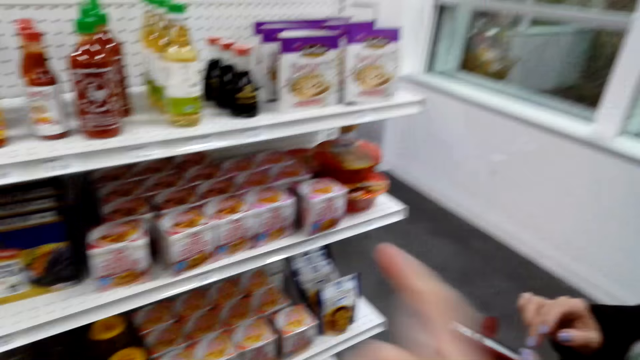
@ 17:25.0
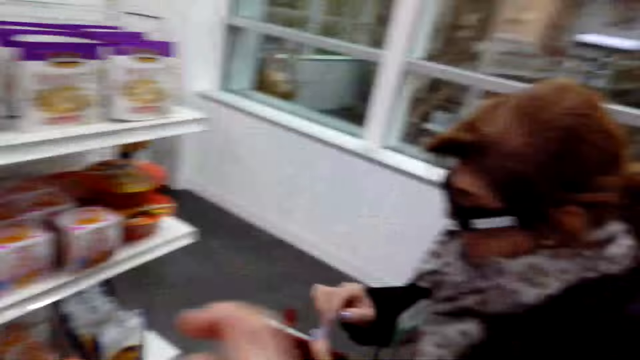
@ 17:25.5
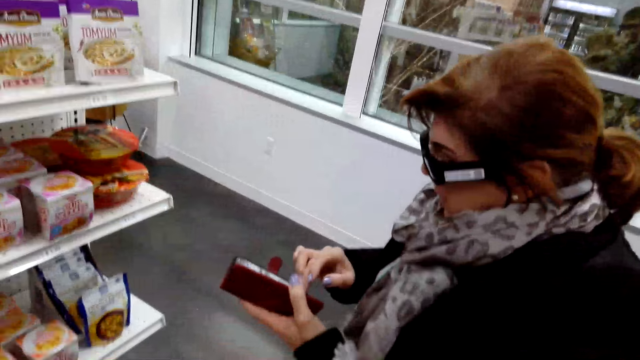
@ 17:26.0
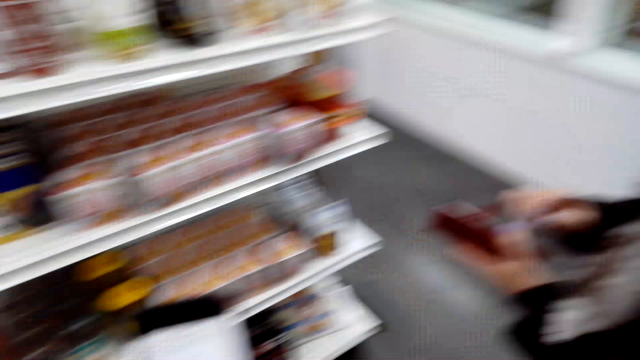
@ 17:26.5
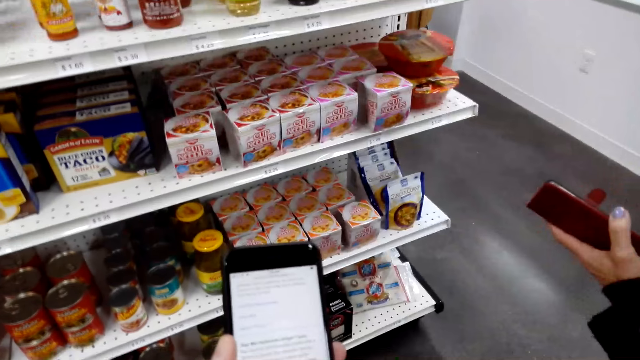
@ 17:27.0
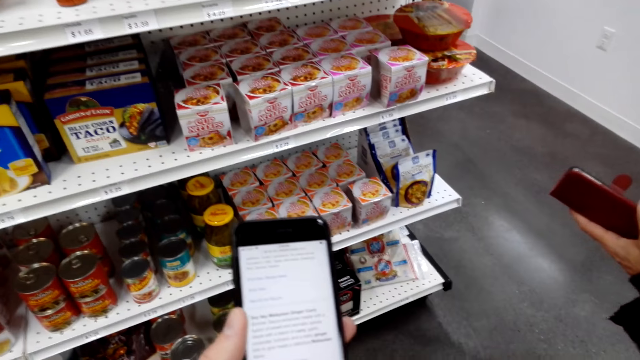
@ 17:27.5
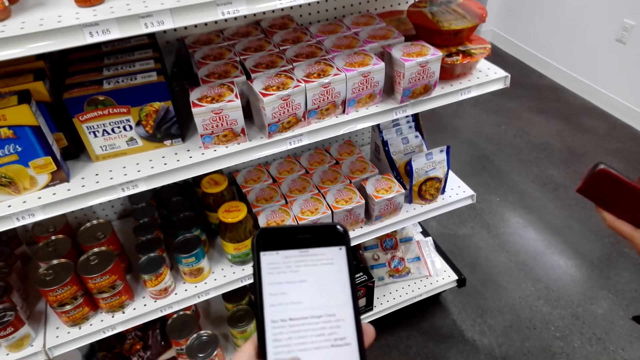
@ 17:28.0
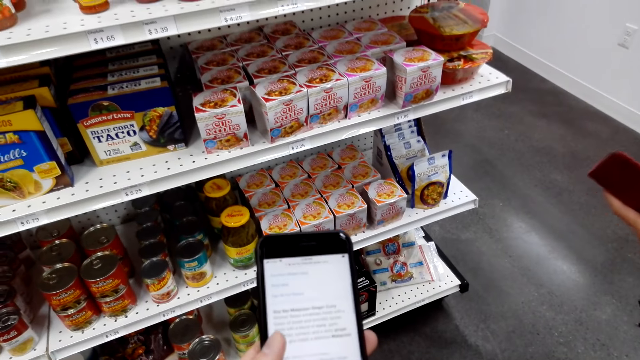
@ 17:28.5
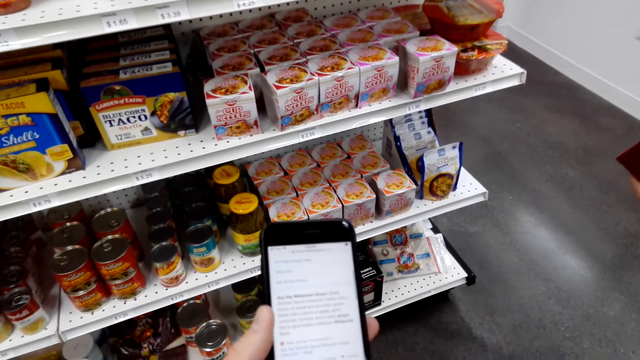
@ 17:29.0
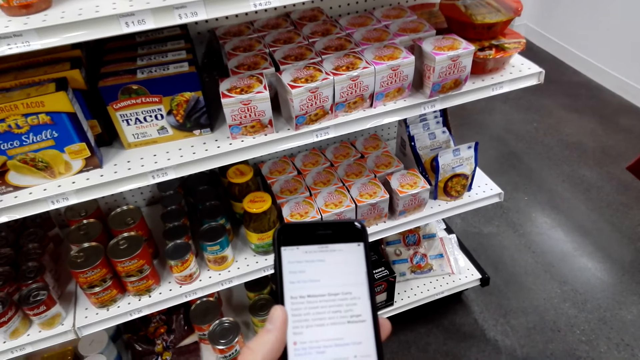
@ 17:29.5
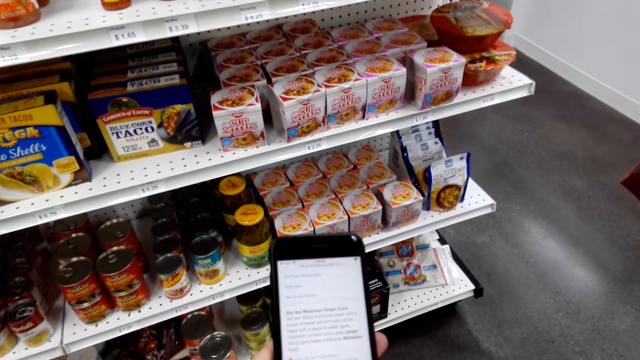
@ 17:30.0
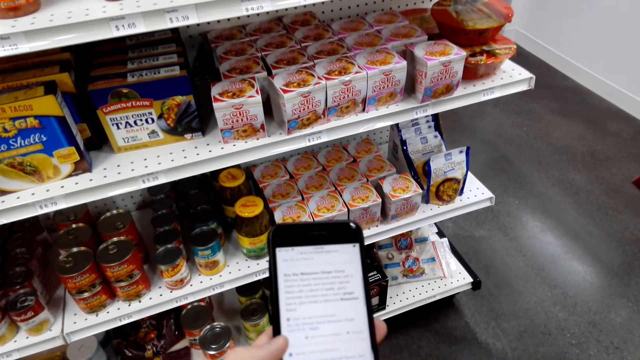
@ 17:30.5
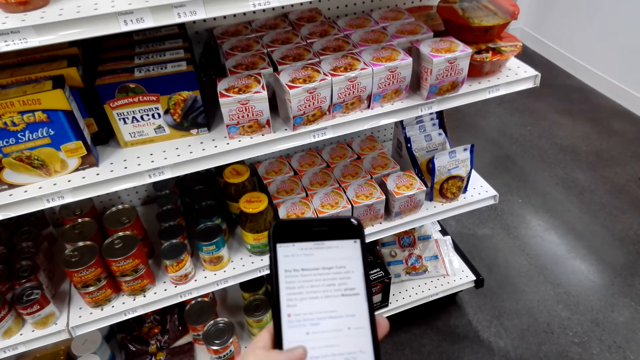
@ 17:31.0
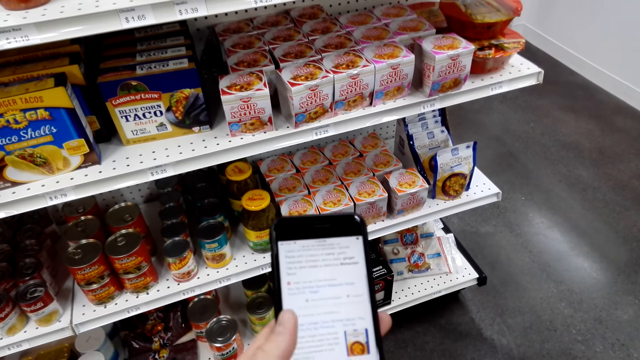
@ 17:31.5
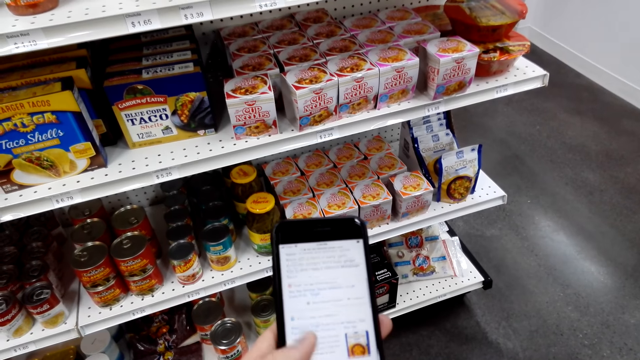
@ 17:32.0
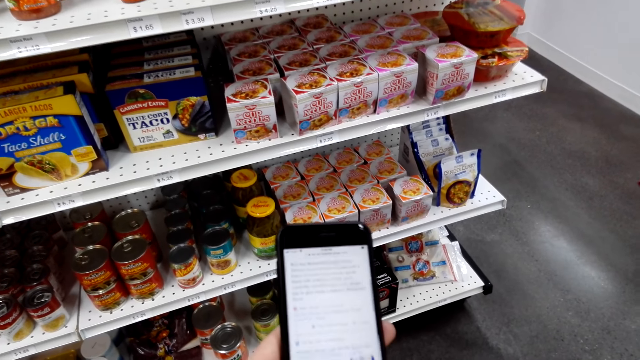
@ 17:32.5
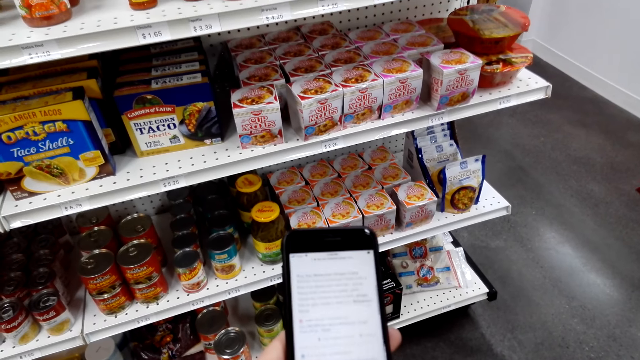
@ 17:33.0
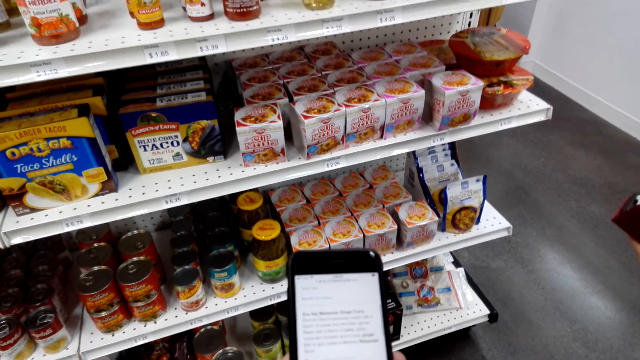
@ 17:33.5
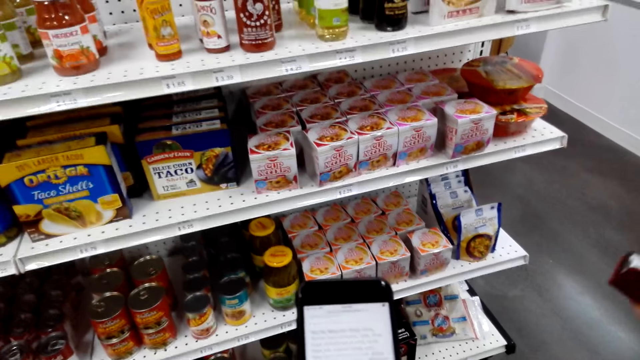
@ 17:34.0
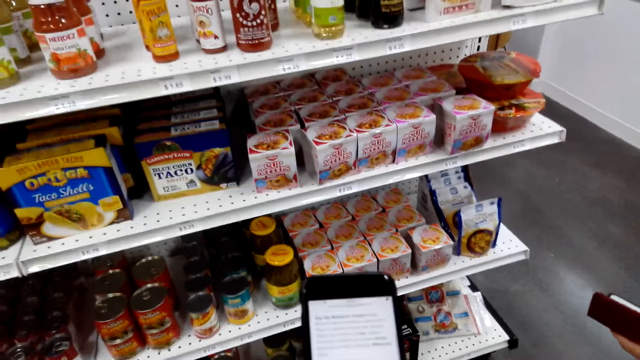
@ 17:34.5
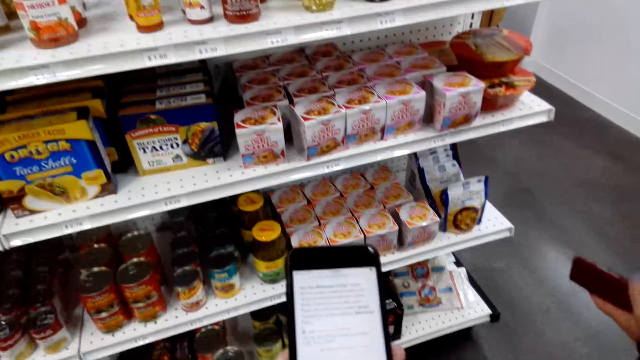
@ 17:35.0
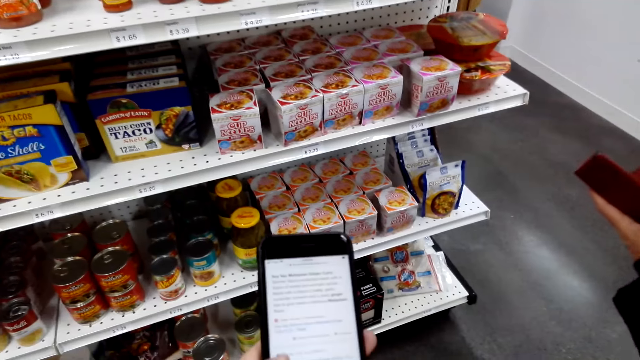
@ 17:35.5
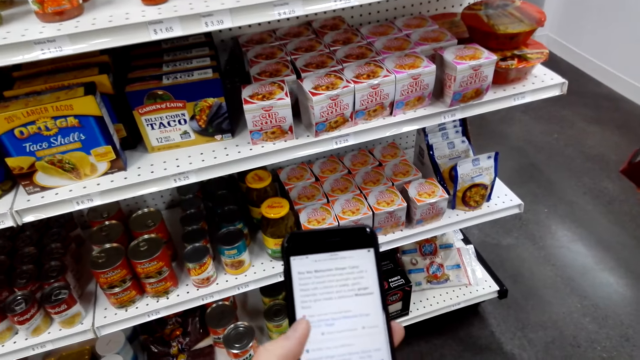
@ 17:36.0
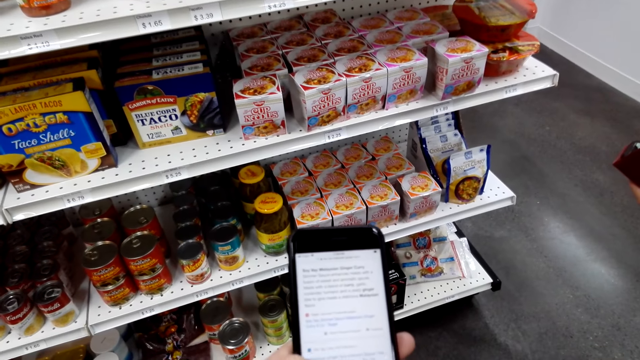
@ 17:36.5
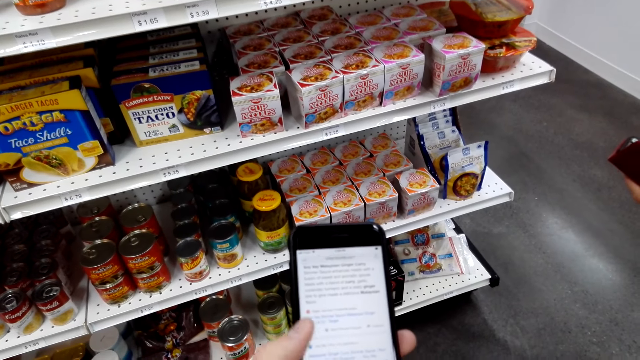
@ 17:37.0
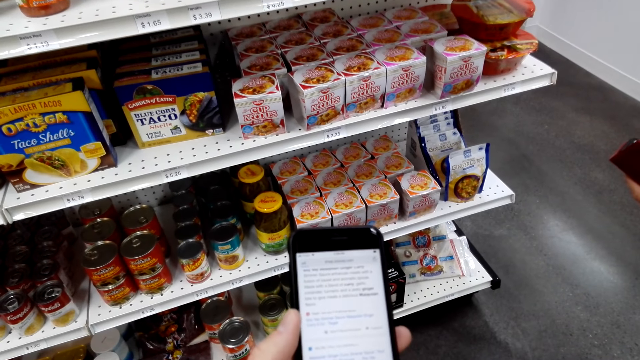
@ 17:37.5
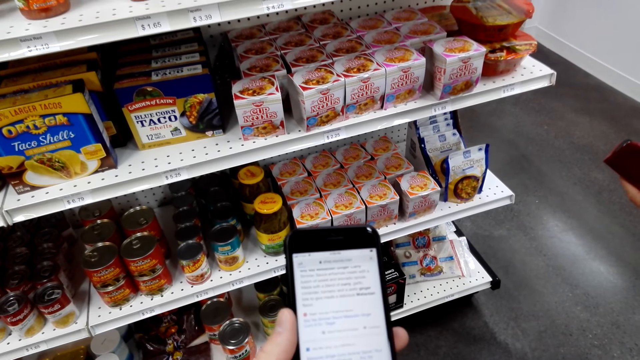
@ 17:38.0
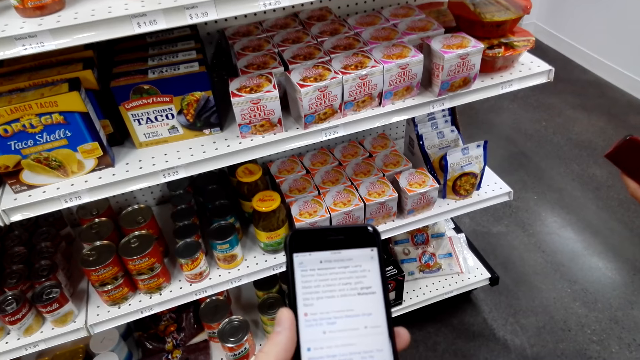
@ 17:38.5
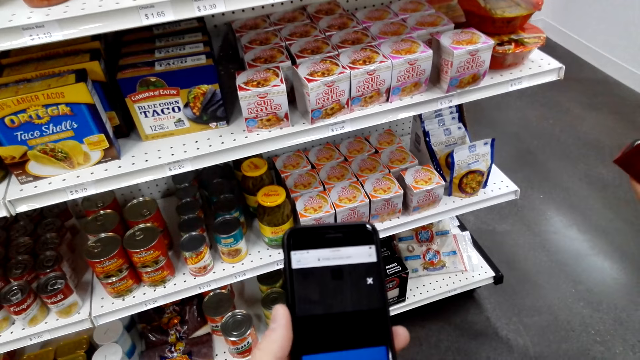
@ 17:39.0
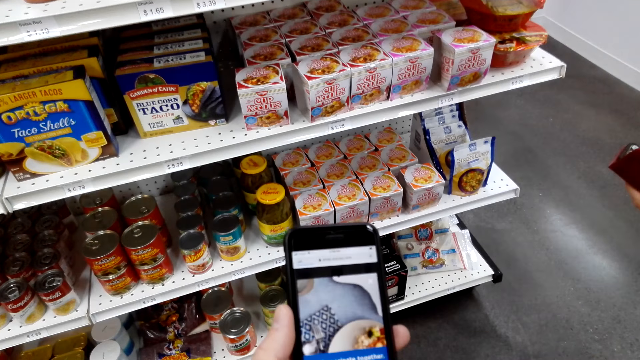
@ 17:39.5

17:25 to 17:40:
A woman scrolls the phone.

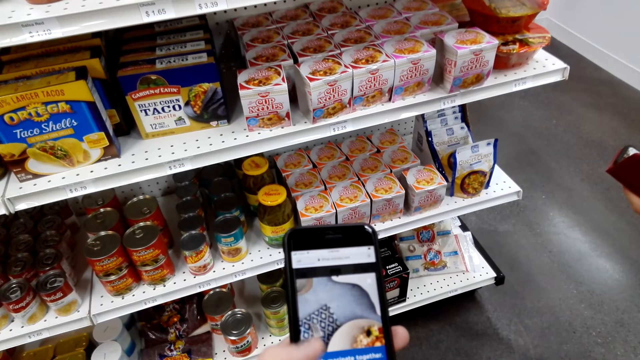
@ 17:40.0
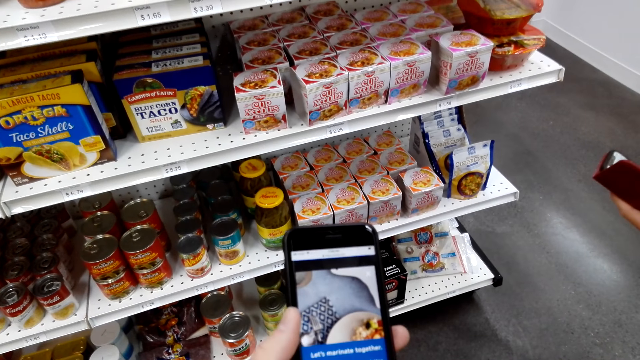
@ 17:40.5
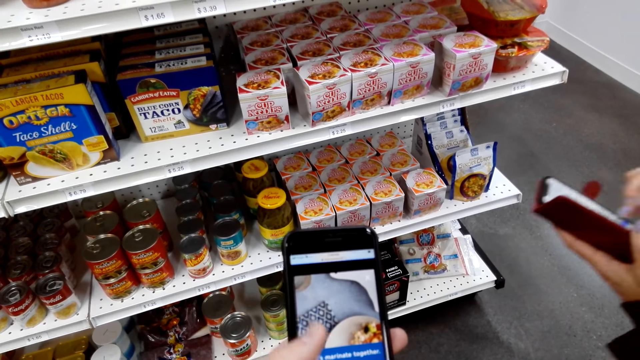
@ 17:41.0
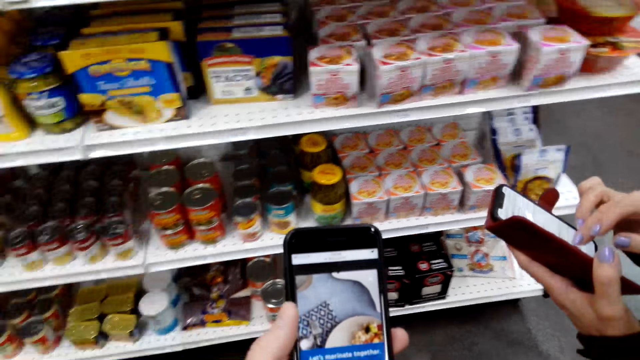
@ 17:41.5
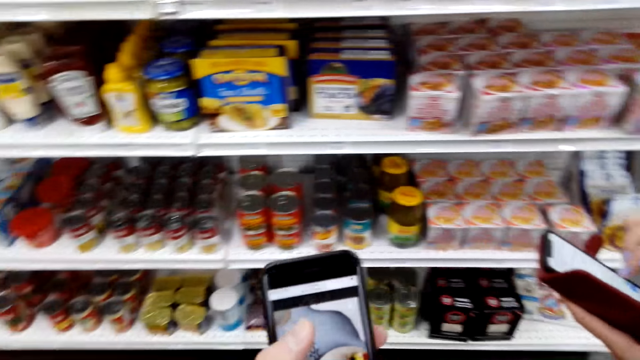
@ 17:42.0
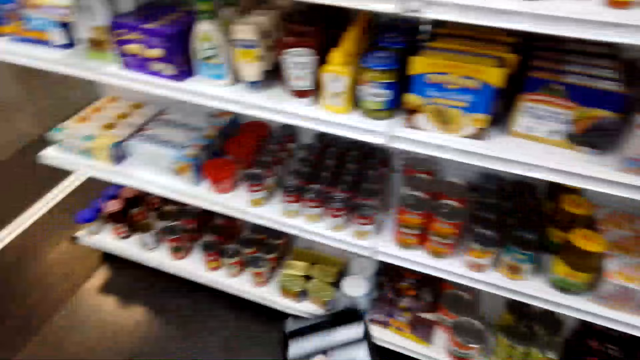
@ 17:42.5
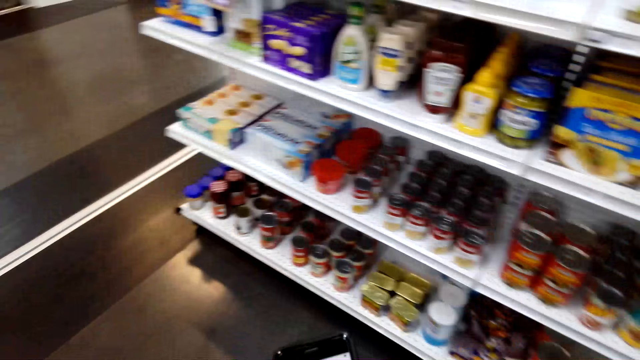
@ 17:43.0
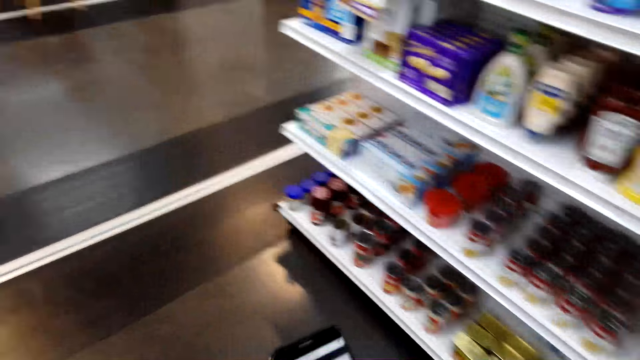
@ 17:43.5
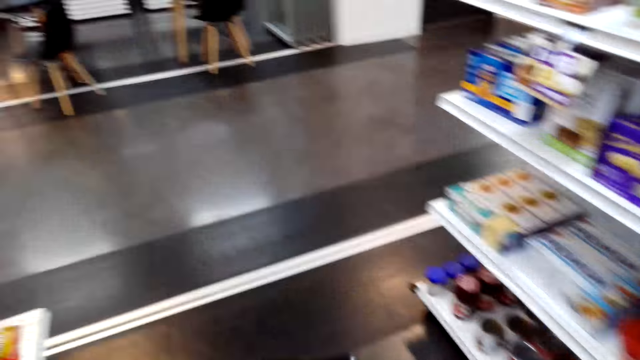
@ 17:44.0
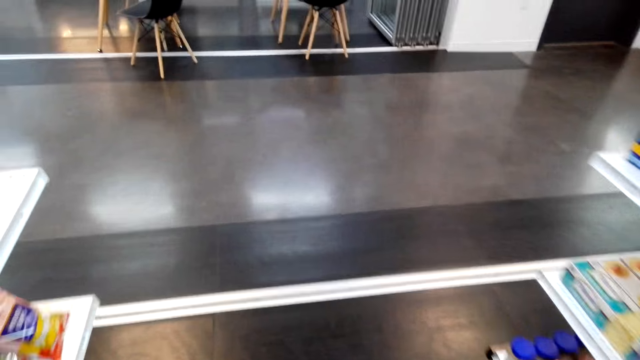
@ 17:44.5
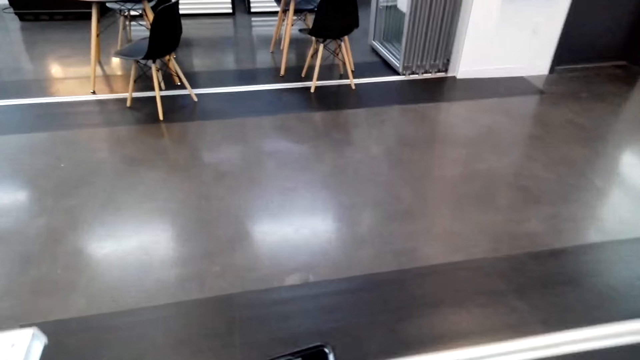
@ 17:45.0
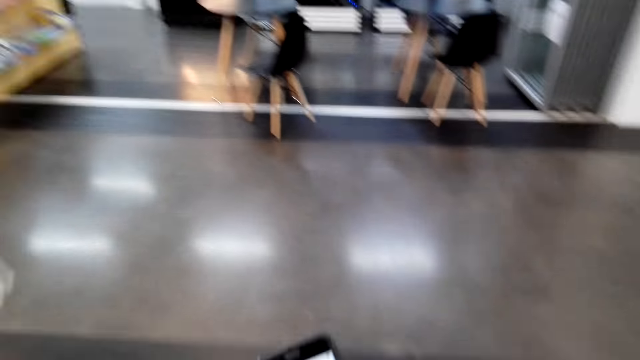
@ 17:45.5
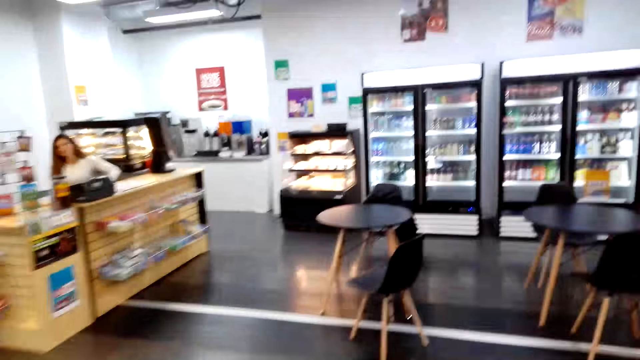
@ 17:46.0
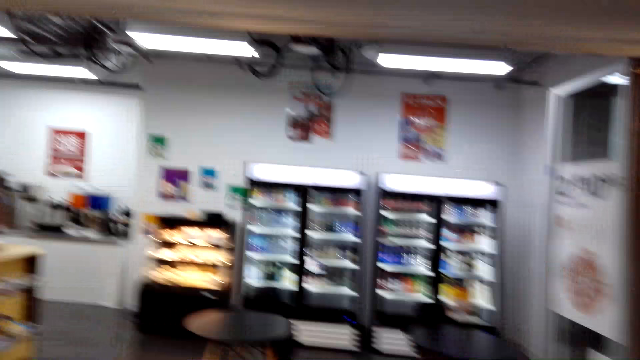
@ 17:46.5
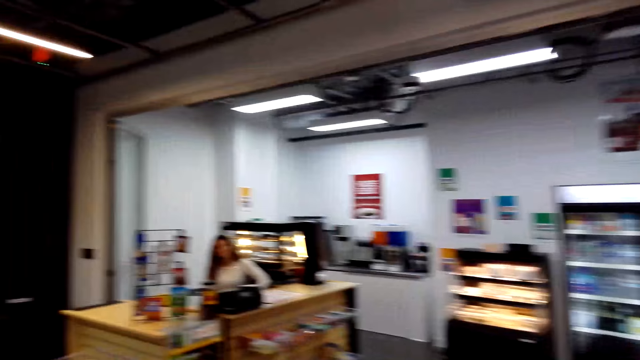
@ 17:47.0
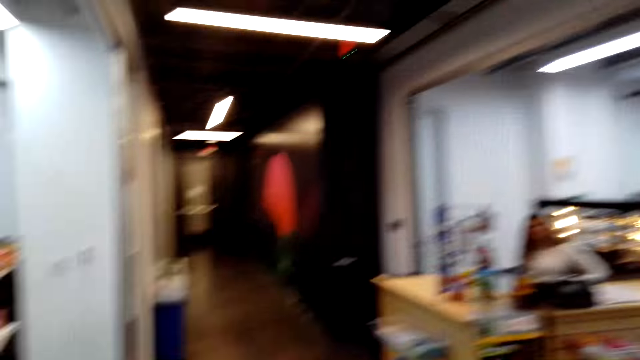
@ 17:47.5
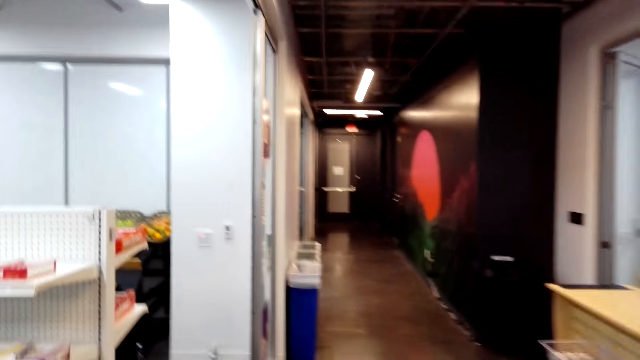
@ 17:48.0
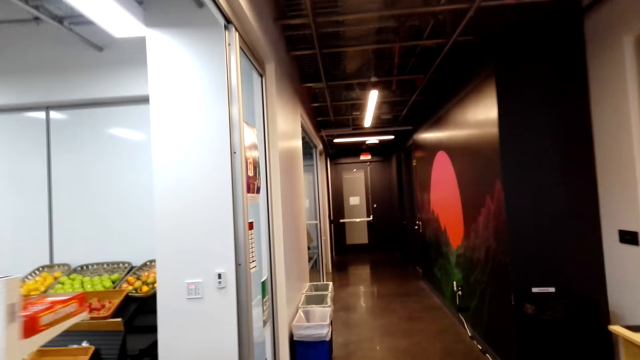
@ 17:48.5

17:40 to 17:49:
The camera wearer walks to a corridor.
